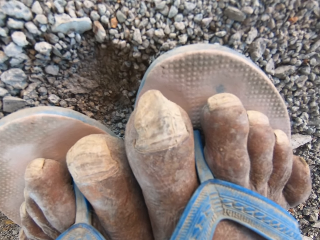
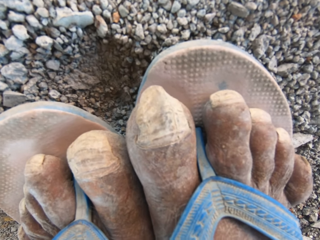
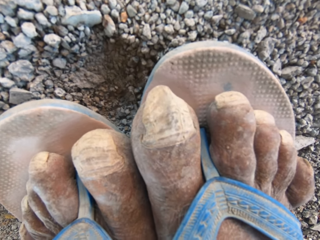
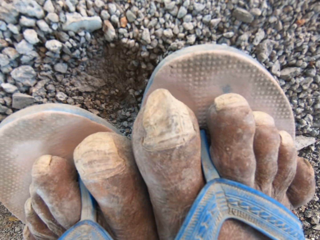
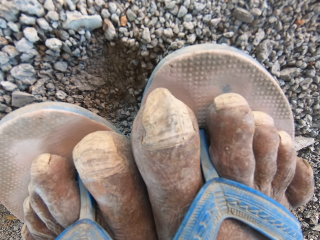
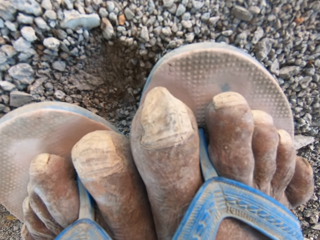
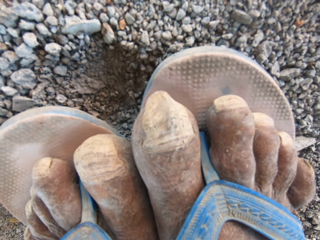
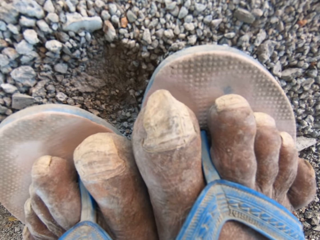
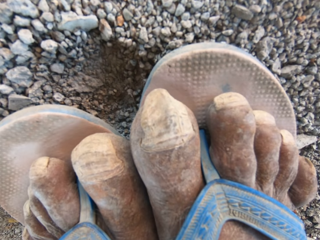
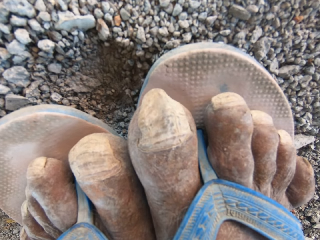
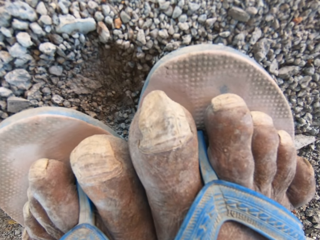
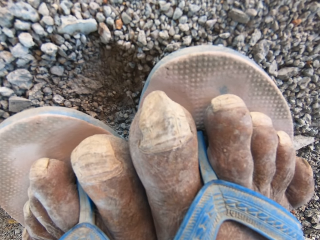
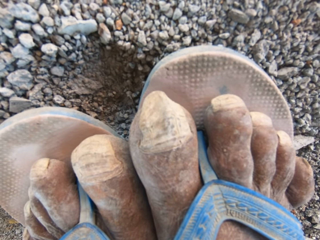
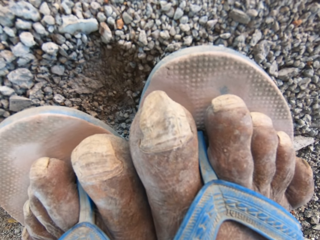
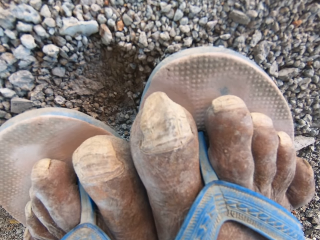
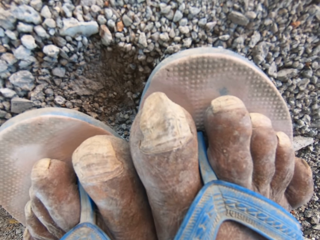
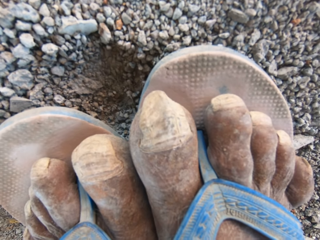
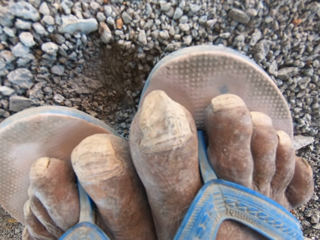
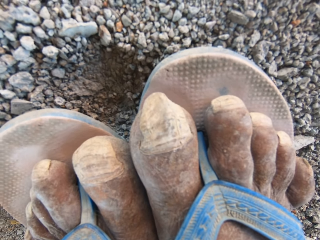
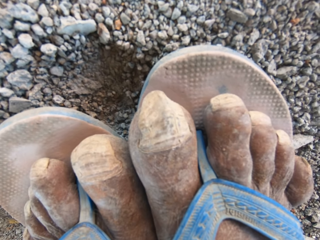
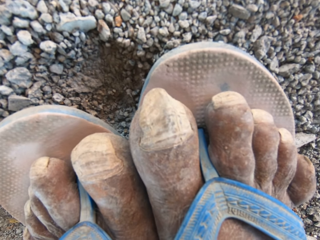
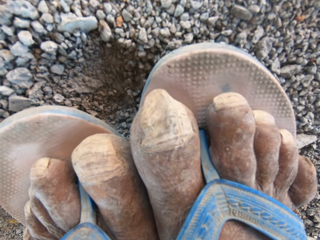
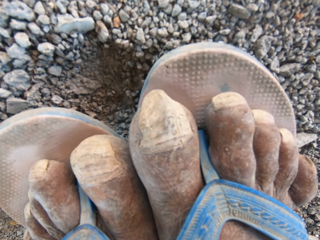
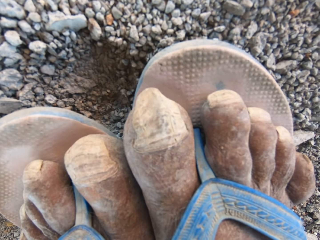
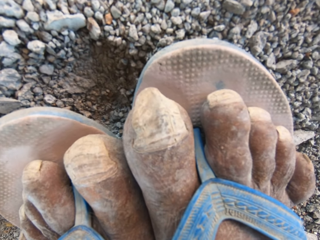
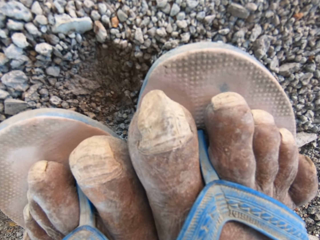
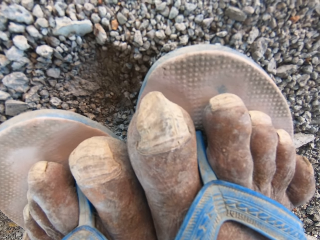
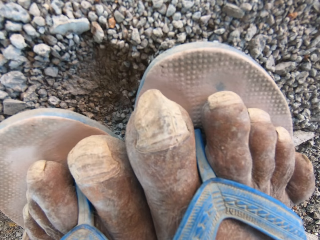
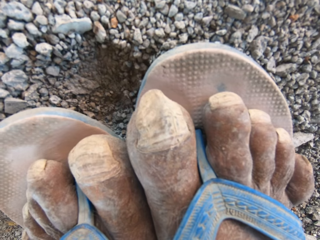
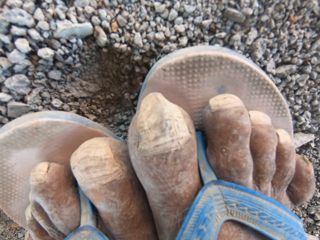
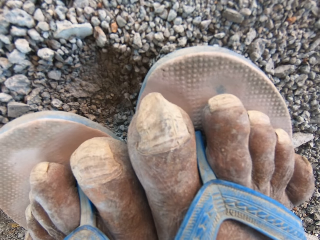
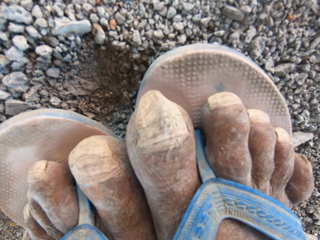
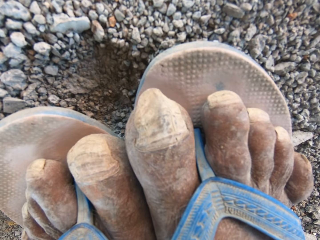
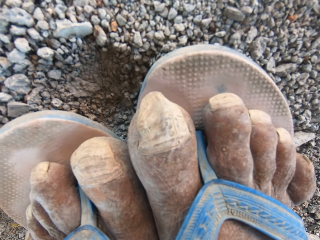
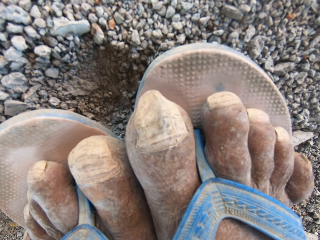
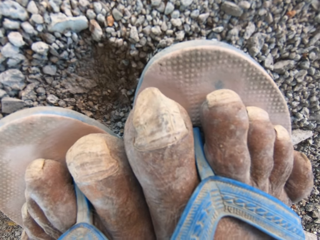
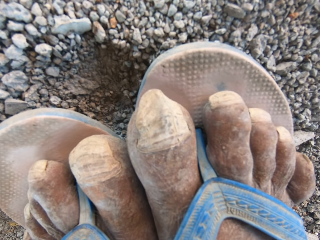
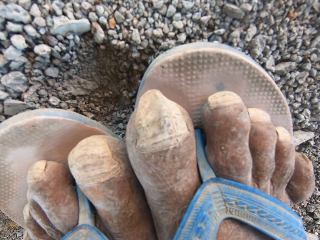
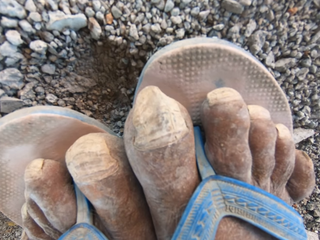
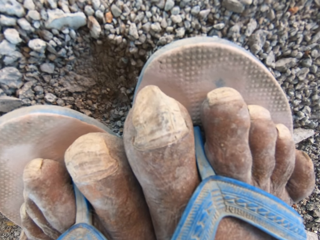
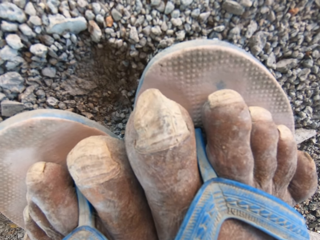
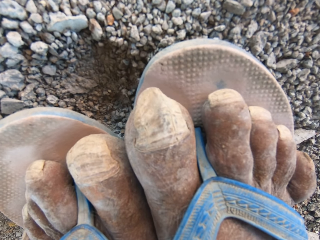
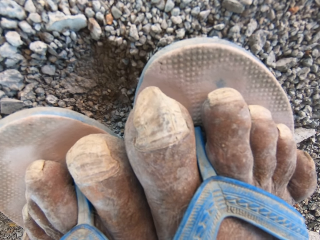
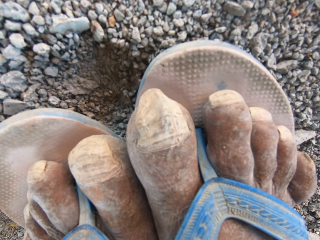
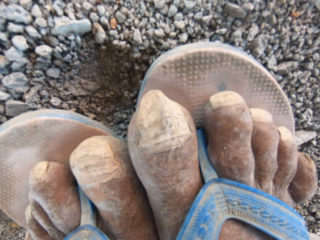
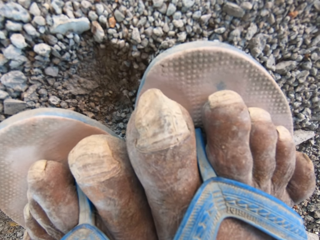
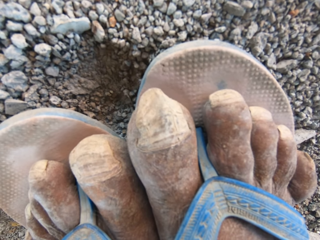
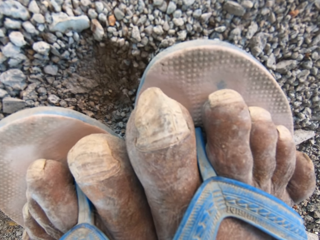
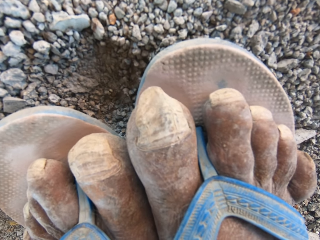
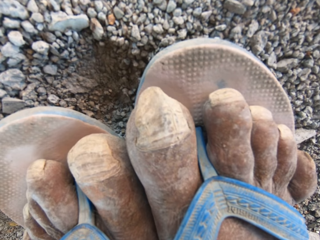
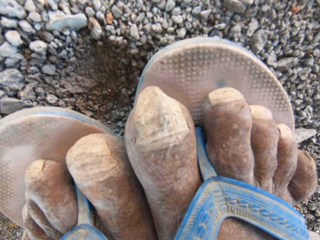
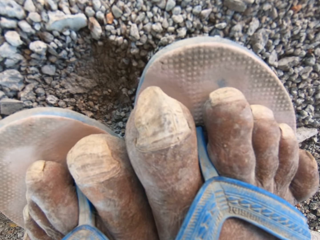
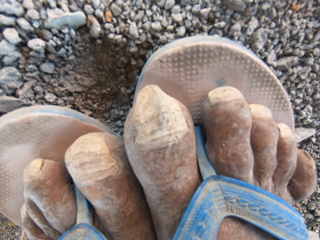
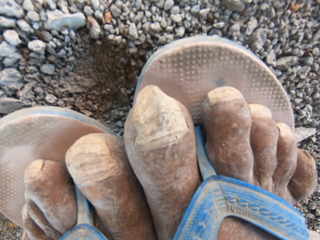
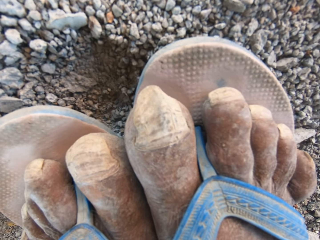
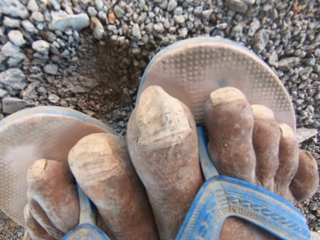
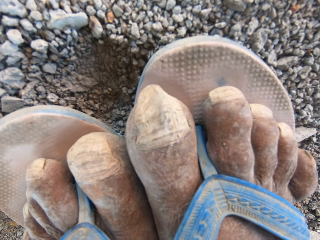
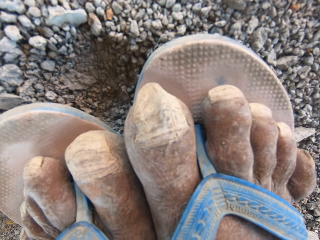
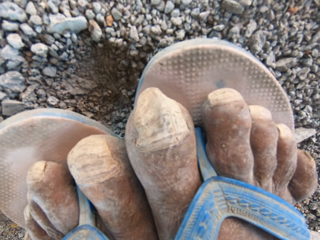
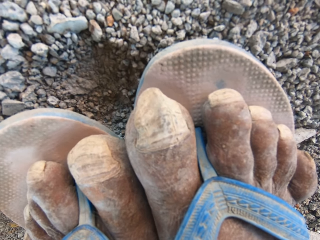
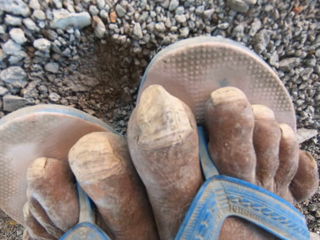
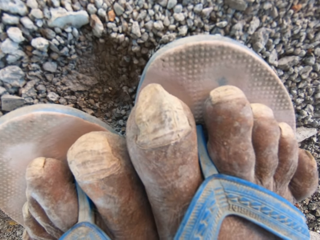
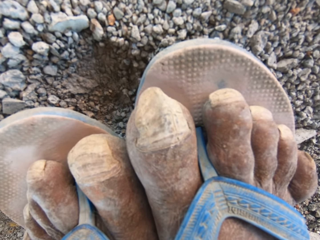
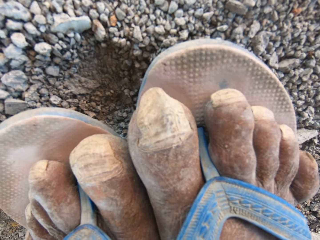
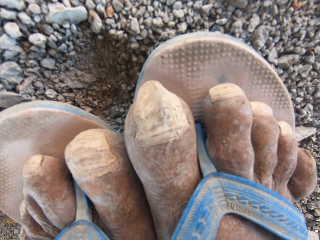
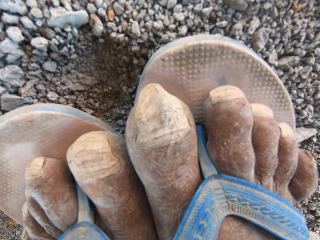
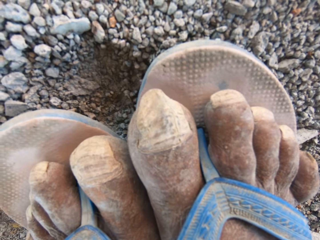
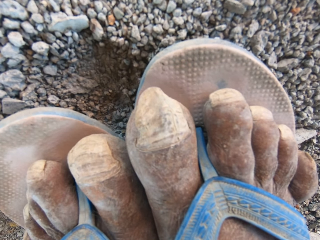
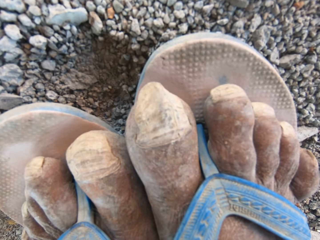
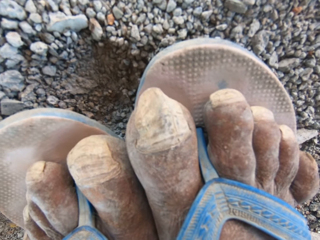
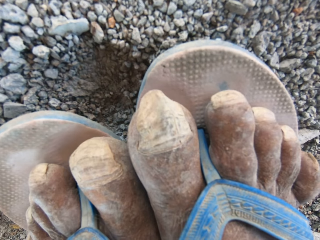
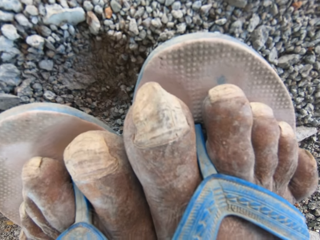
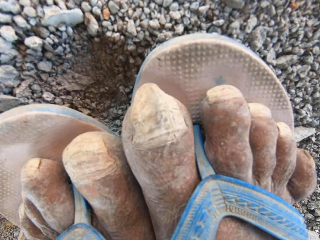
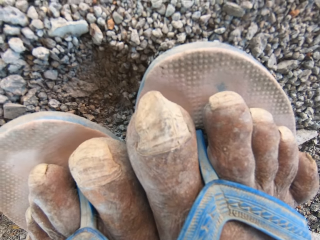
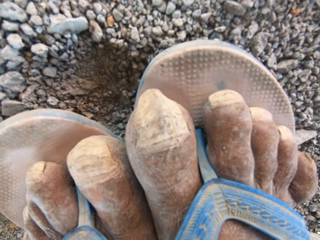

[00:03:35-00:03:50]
The camera wearer converses with a person. He looks at his legs. He converses with another person.

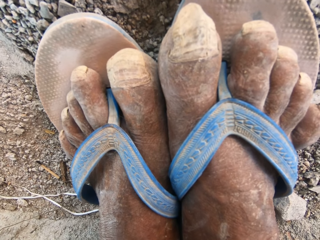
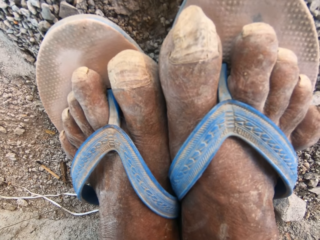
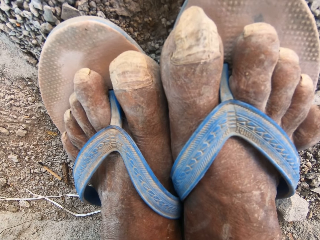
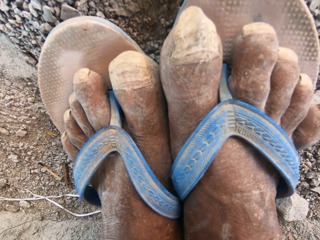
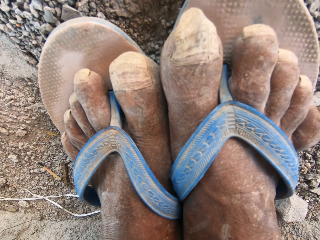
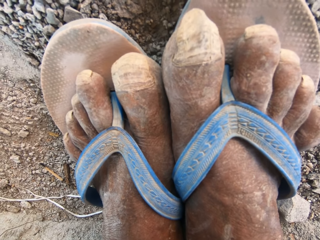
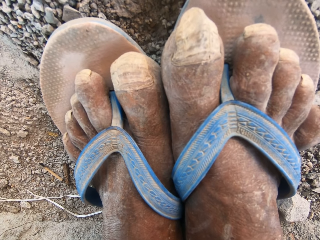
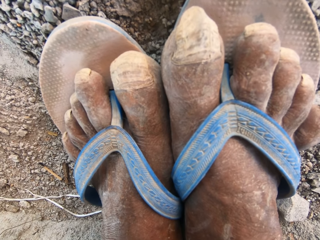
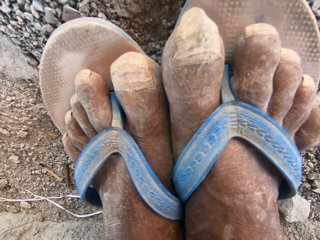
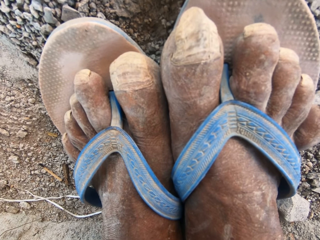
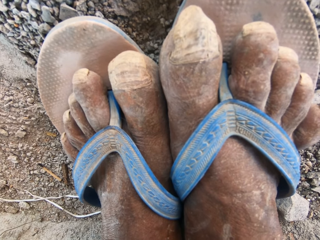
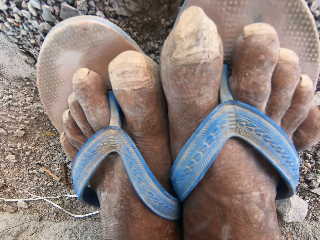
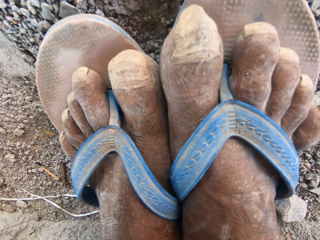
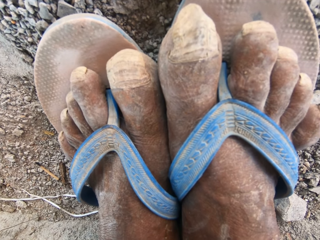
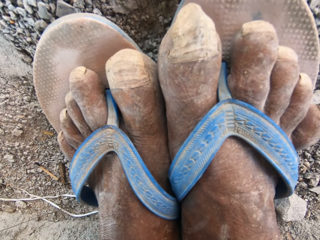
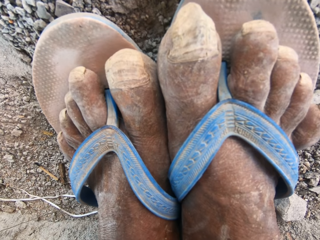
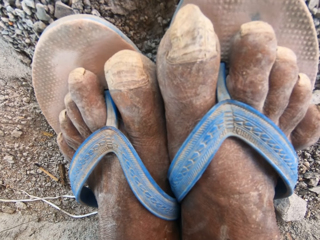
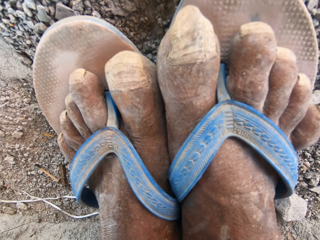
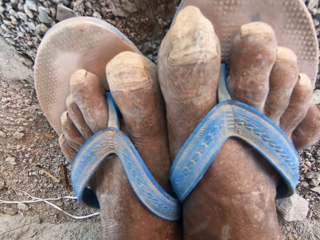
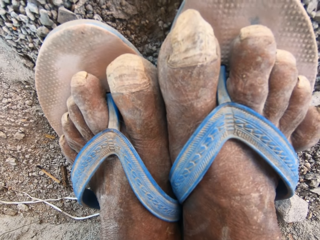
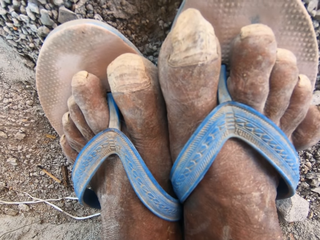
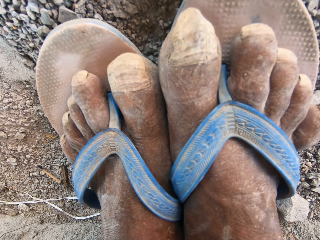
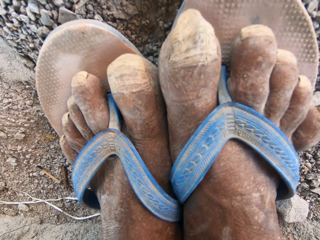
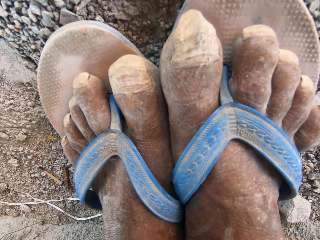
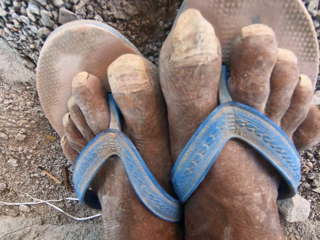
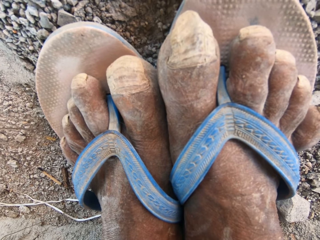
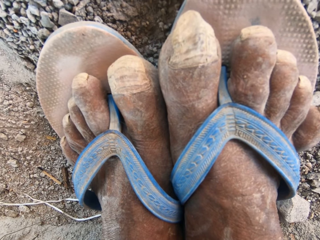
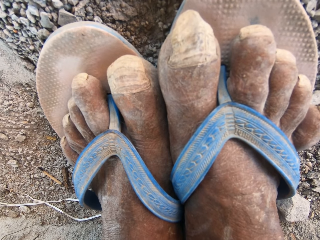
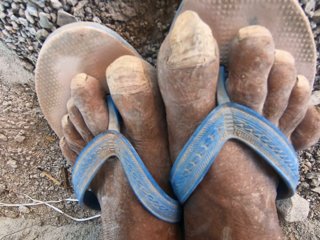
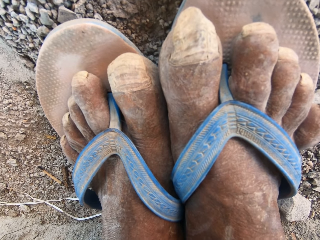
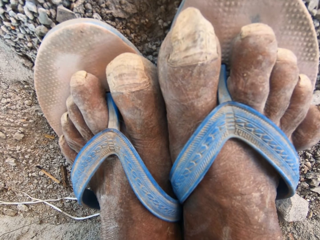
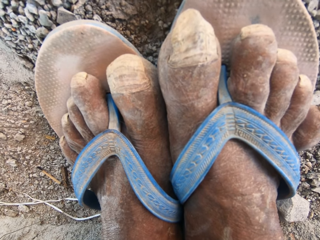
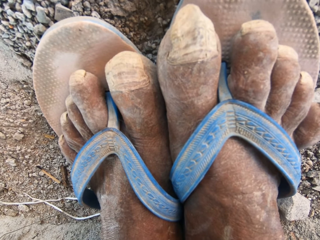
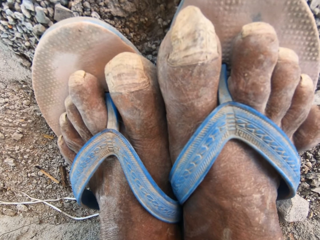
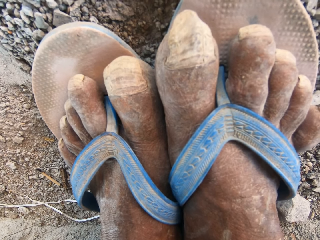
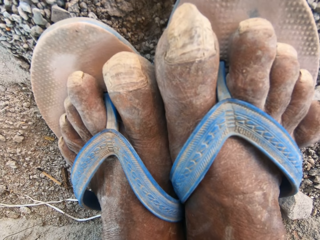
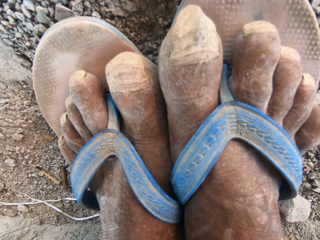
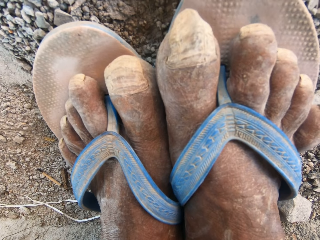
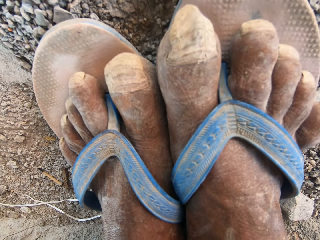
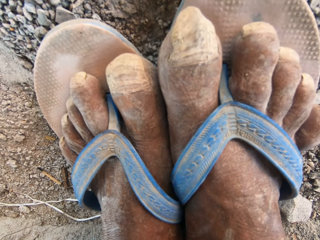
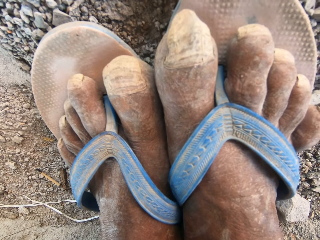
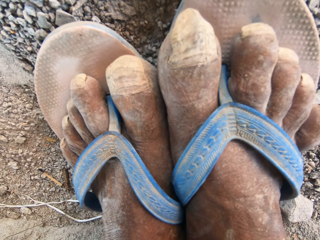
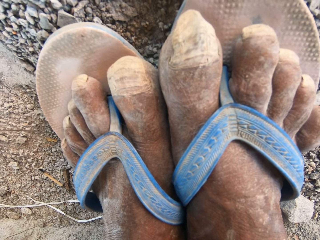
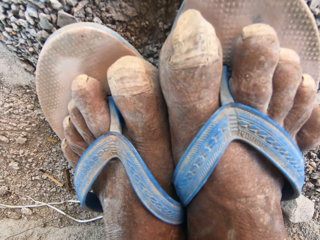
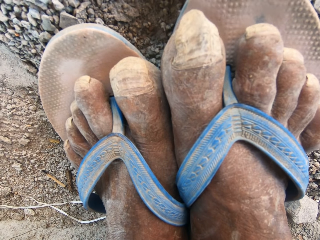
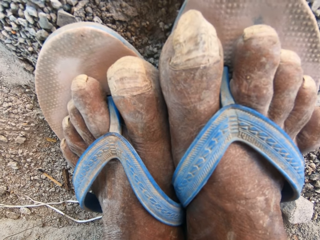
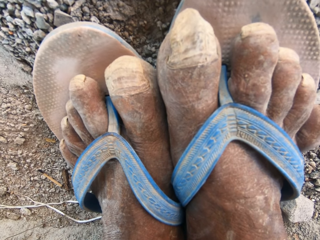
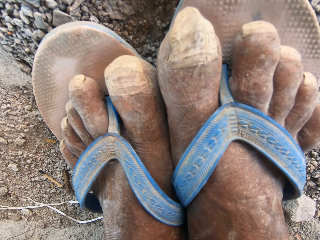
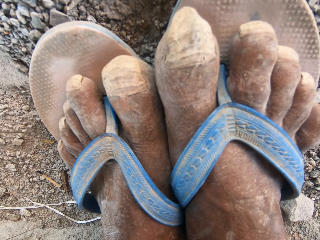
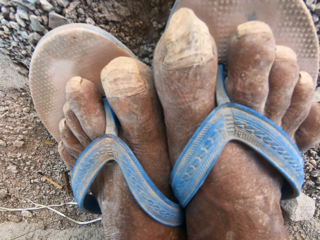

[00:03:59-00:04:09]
The camera wearer looks at his legs. He converses with a man.
